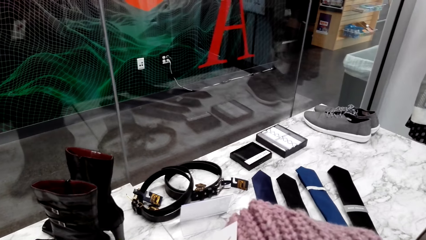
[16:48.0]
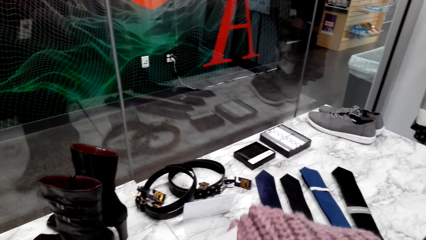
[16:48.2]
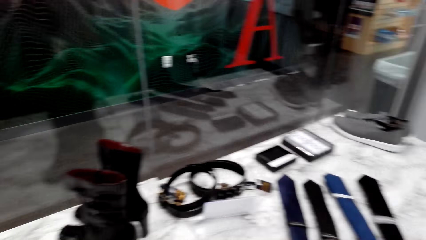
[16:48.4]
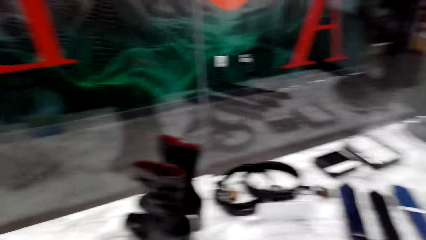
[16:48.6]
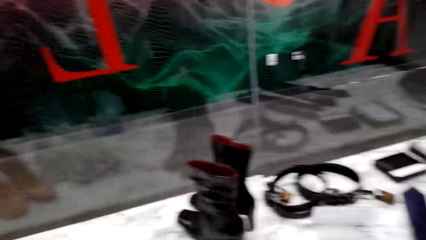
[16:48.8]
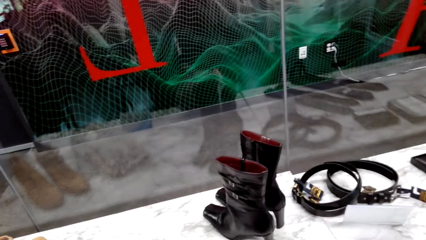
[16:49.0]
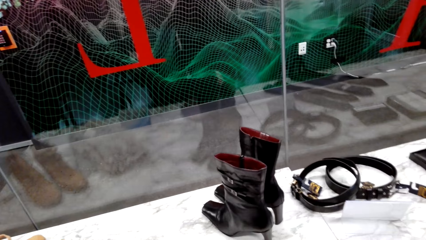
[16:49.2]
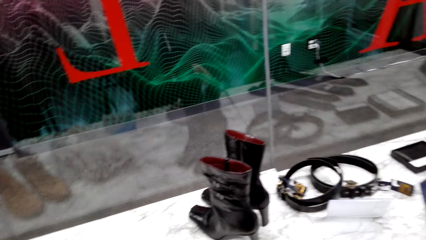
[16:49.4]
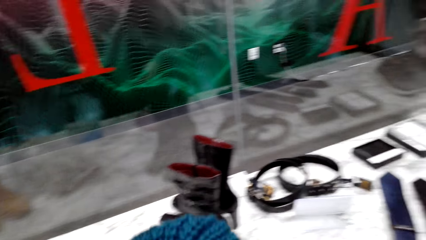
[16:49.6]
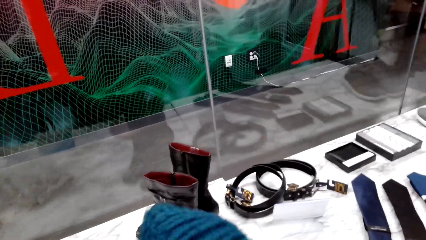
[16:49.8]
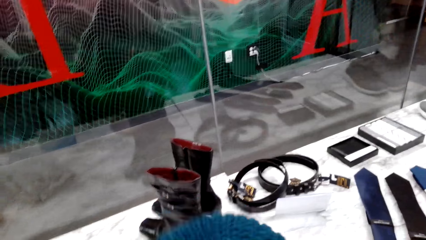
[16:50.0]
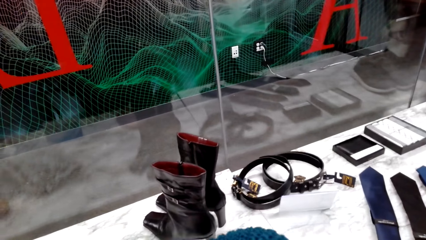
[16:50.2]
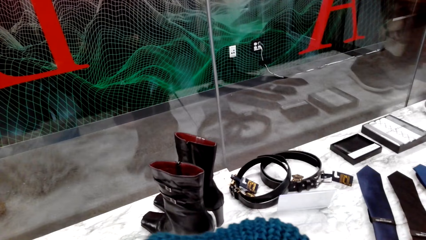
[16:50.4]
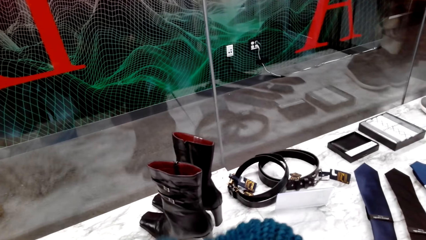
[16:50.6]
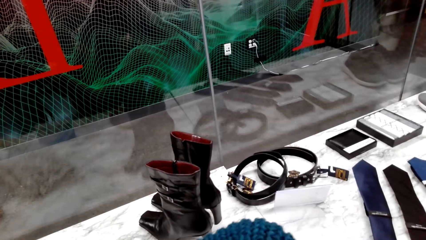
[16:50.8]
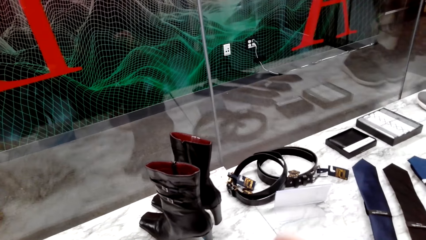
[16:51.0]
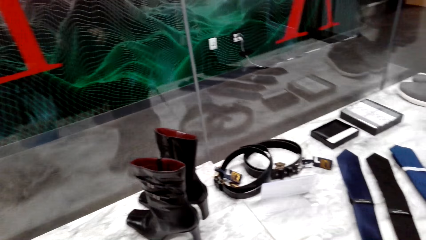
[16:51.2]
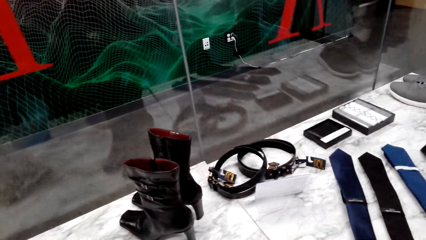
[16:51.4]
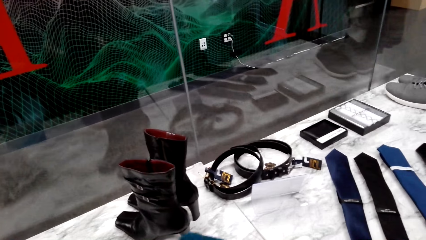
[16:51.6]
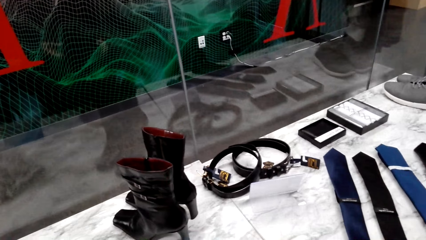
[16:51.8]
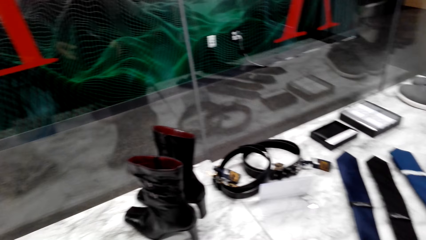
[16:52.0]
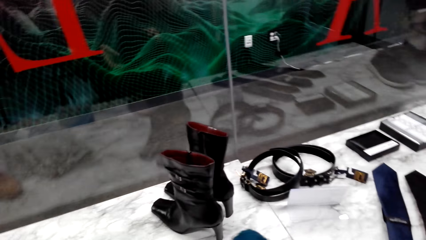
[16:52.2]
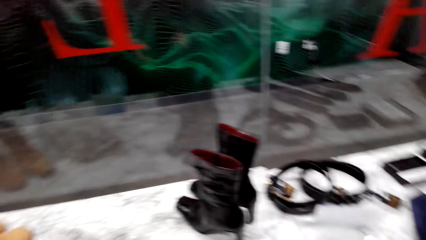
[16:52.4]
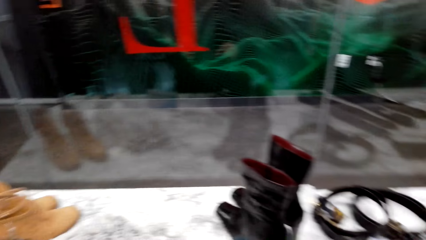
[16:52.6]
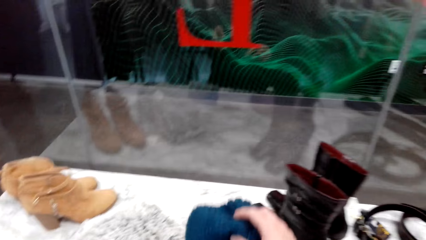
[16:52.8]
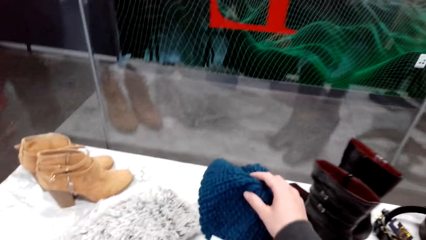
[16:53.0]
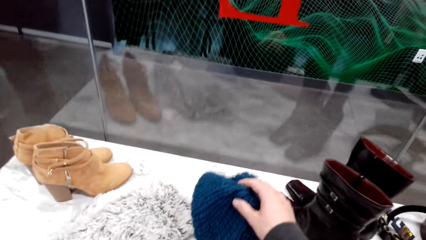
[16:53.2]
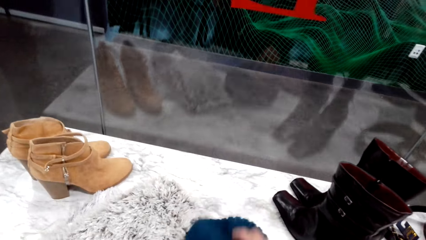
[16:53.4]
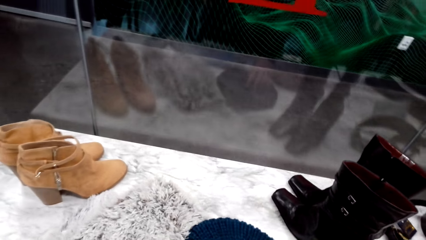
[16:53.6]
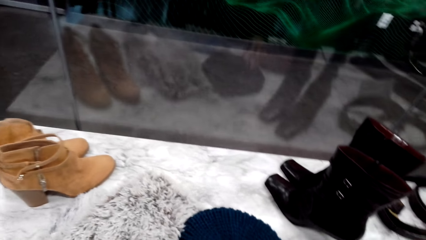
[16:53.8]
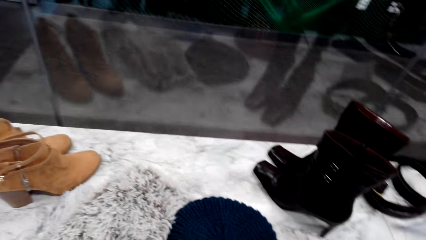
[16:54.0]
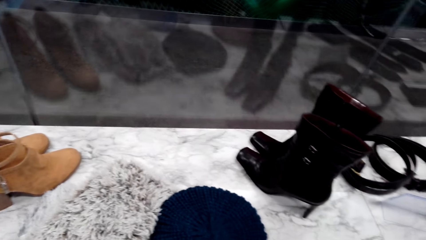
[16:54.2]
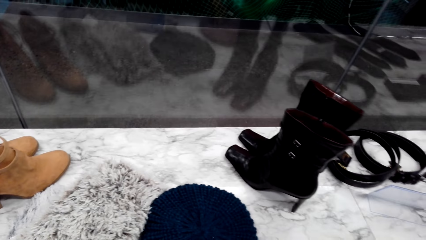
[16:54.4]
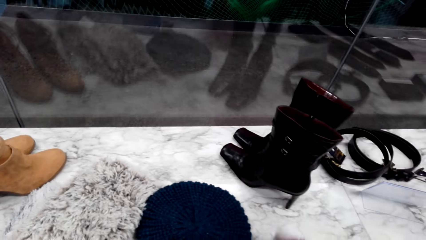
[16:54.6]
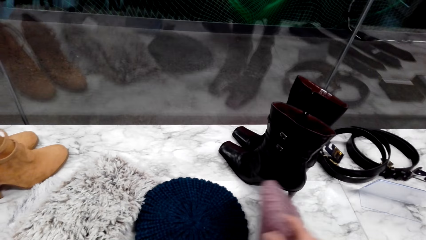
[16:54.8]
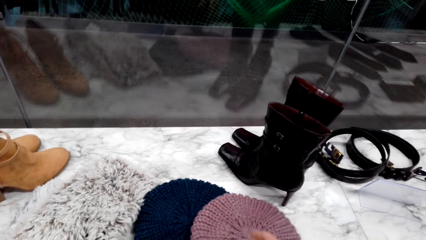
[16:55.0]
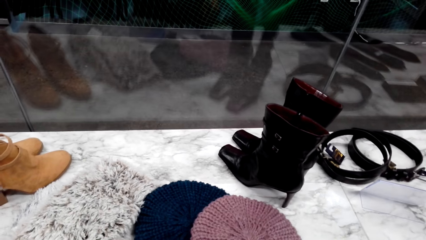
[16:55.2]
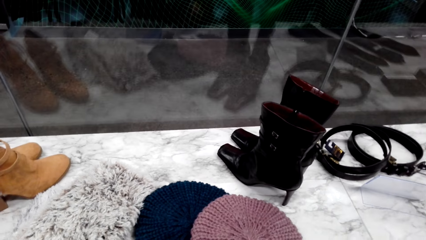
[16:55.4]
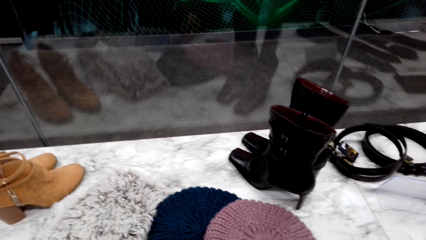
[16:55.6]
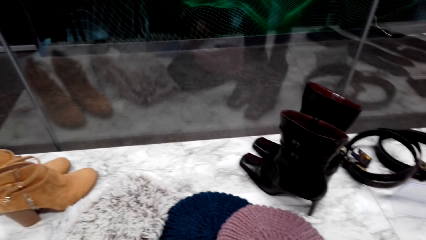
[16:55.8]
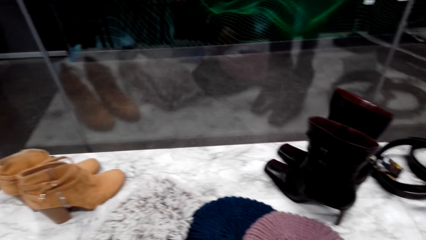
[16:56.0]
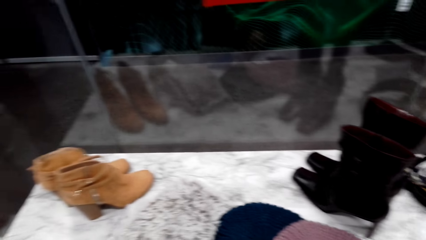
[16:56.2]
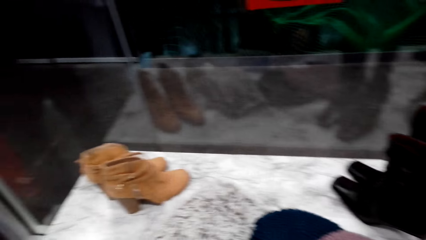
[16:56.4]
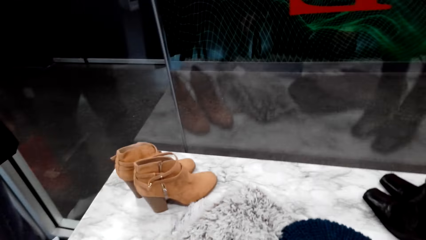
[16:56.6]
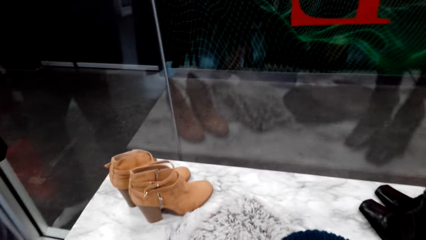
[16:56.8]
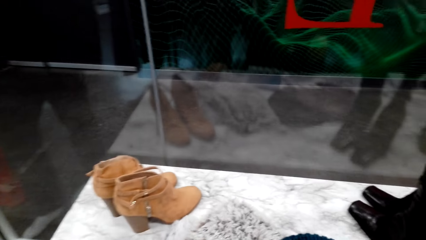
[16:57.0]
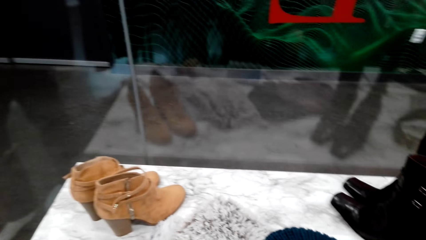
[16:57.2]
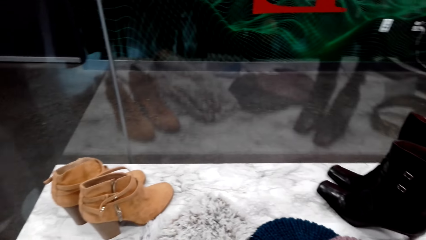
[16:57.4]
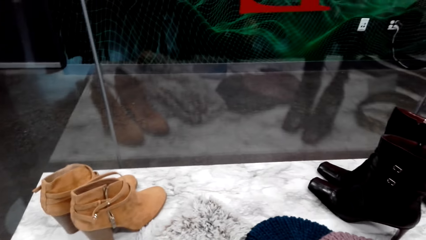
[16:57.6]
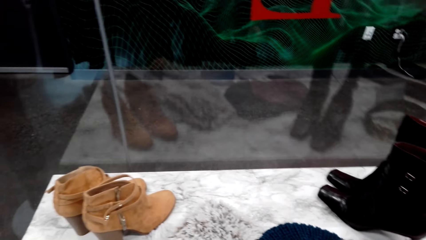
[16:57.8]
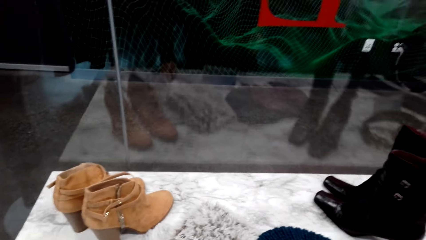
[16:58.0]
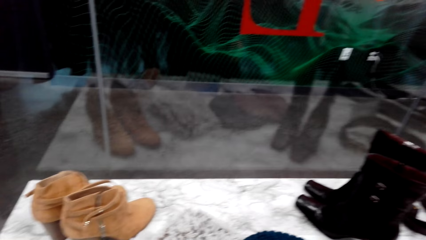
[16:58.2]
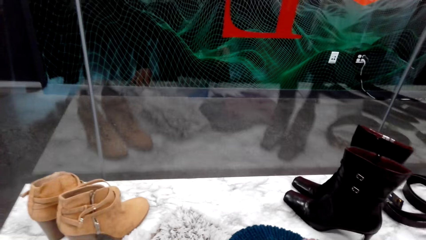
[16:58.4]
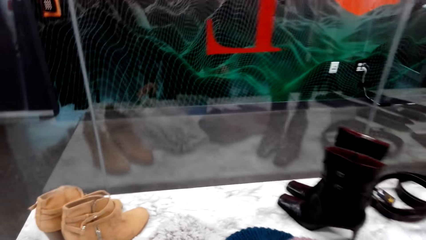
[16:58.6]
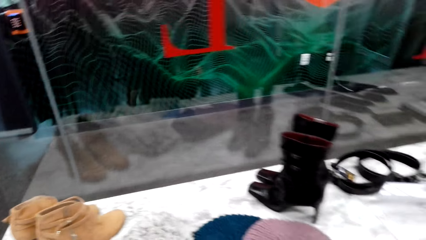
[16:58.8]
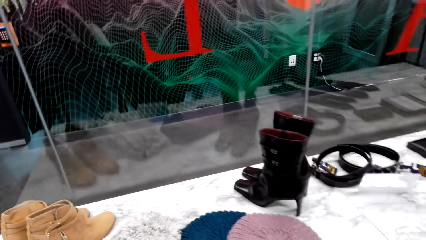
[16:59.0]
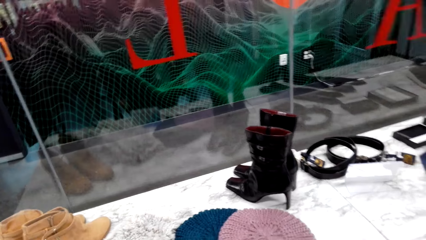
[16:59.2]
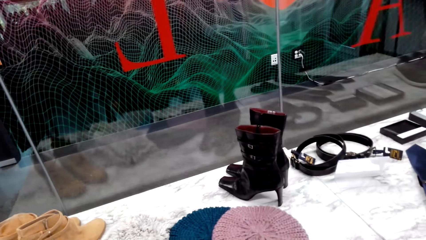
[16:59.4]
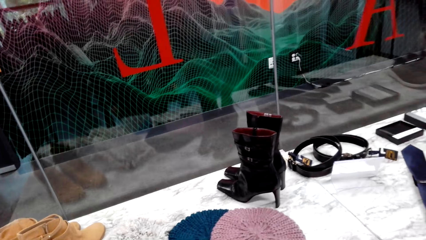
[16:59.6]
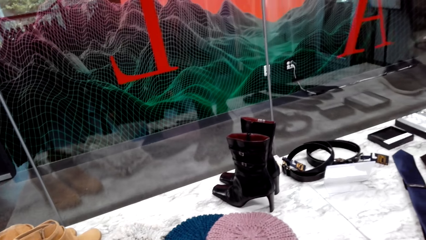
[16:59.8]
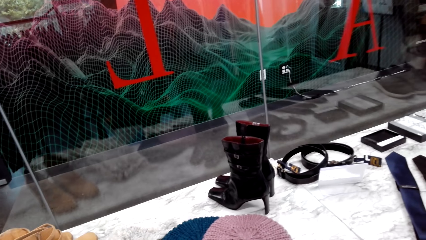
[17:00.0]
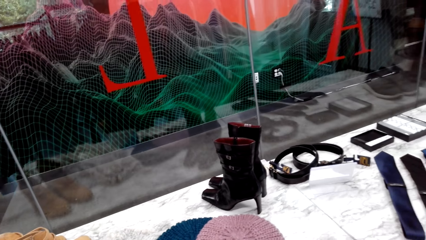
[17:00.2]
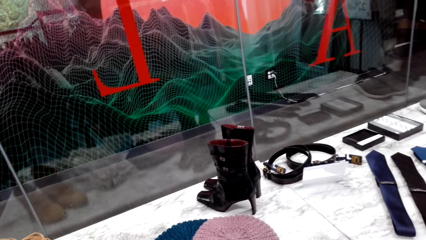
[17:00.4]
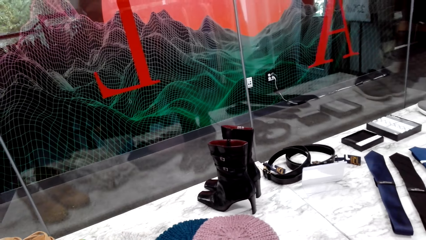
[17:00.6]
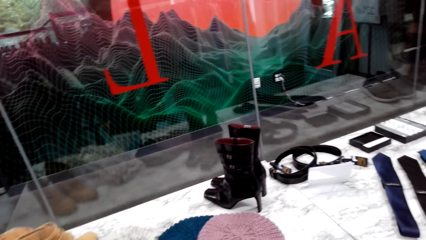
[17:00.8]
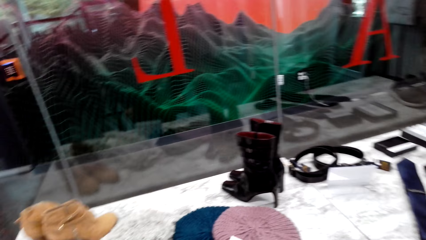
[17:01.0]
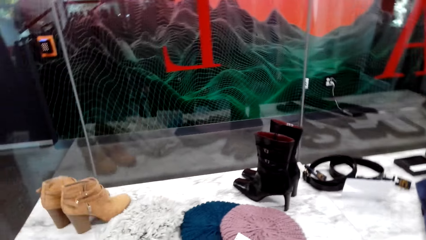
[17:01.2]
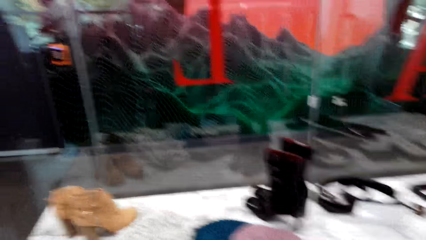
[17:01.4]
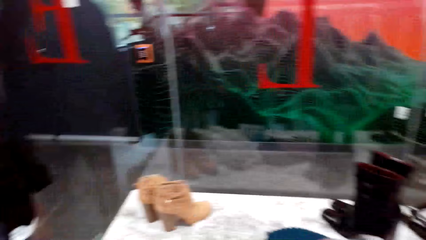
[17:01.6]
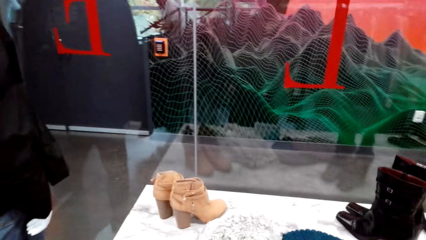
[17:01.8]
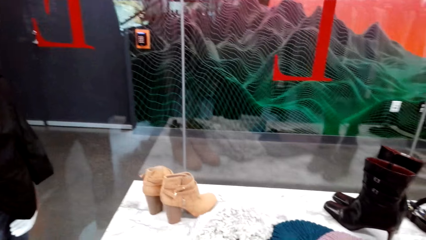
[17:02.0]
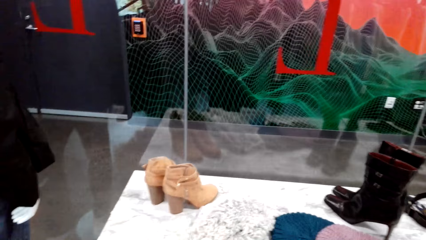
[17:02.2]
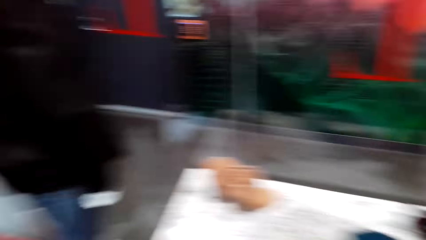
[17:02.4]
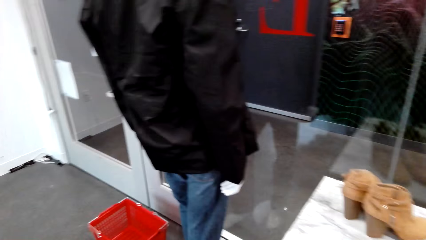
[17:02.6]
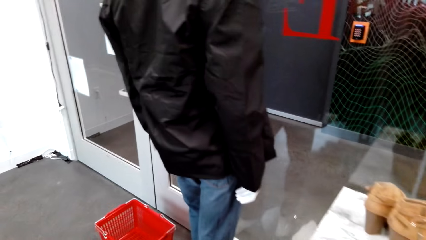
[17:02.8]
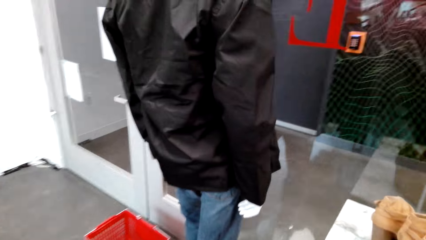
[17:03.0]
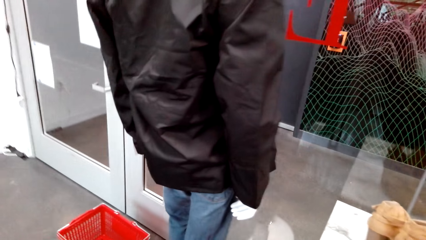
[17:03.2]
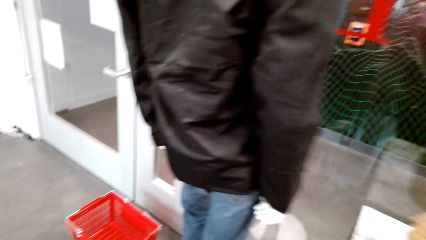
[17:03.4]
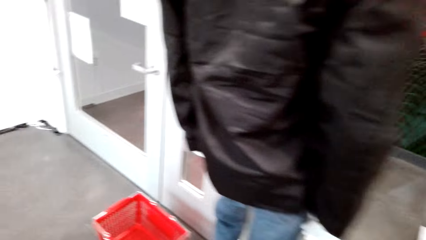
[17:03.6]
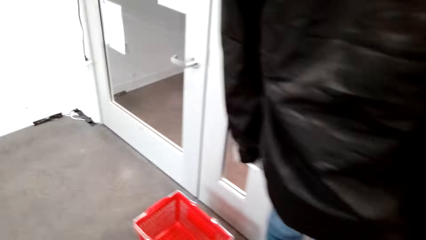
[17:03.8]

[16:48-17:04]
The camera wearer picks up a crochet hat. They put the mavin caps down on the table. They check out the scarf. They talk with a person.
